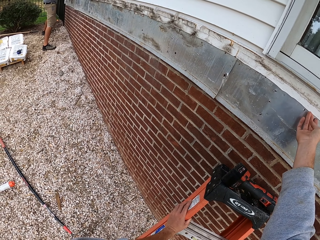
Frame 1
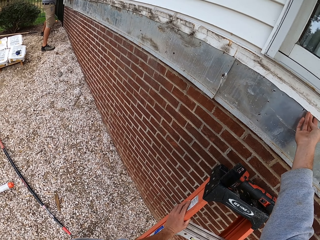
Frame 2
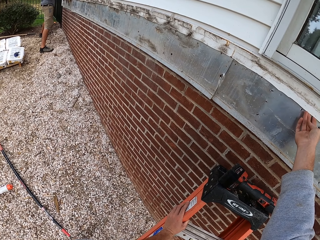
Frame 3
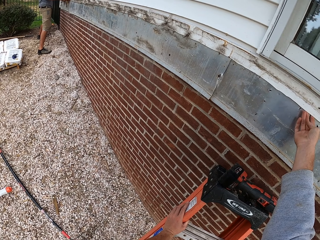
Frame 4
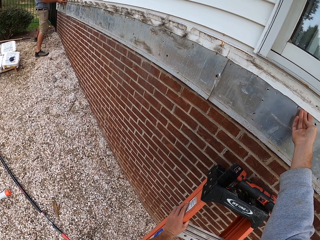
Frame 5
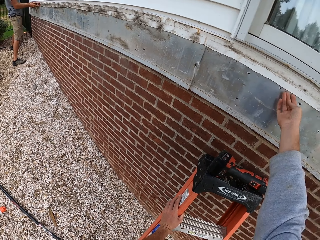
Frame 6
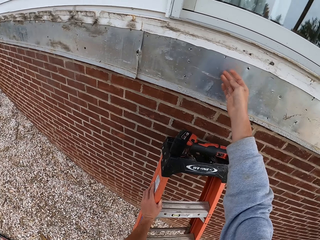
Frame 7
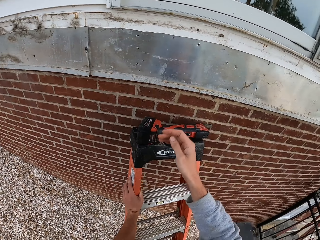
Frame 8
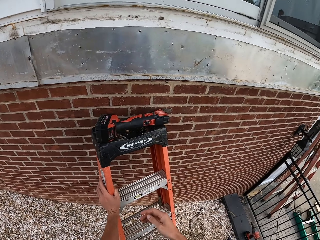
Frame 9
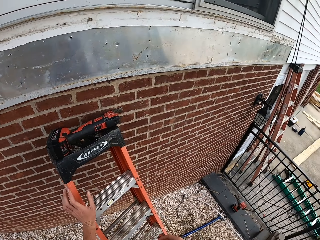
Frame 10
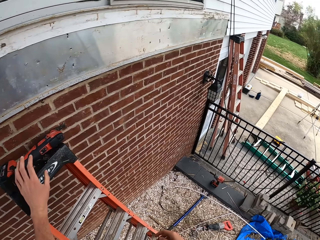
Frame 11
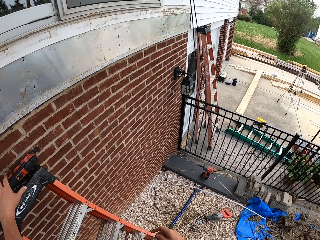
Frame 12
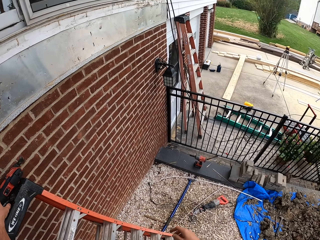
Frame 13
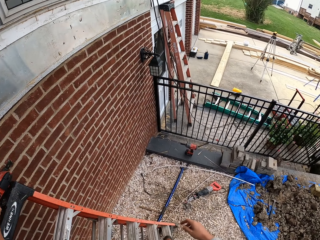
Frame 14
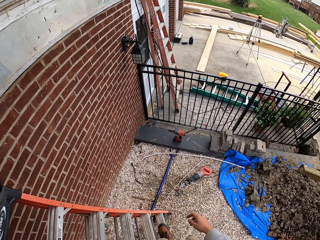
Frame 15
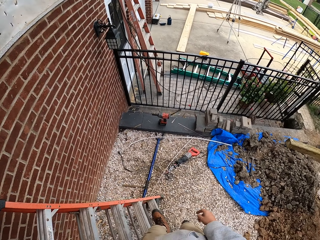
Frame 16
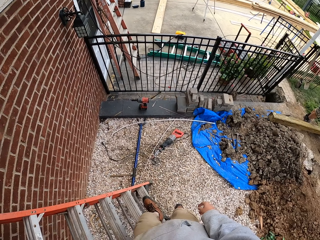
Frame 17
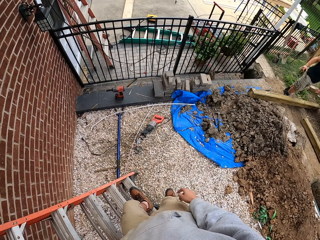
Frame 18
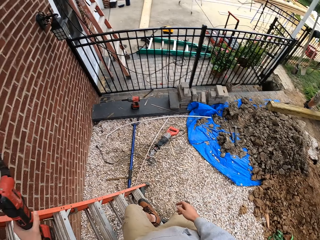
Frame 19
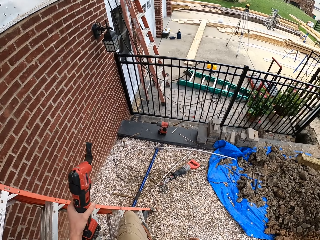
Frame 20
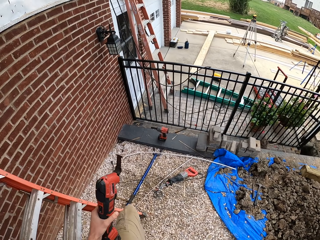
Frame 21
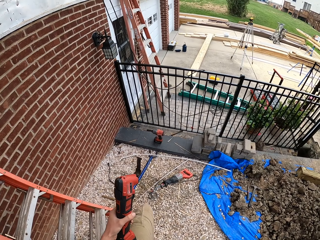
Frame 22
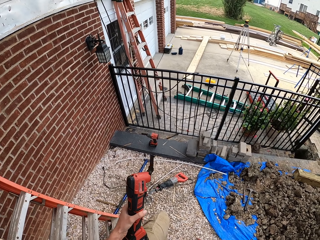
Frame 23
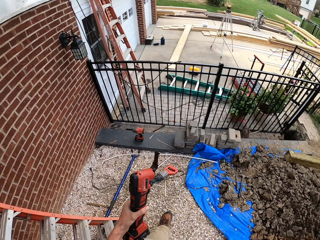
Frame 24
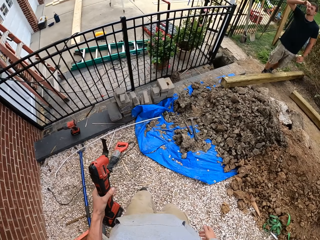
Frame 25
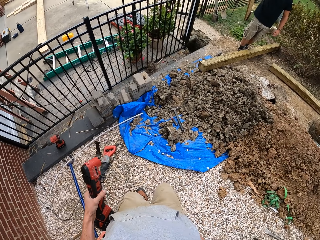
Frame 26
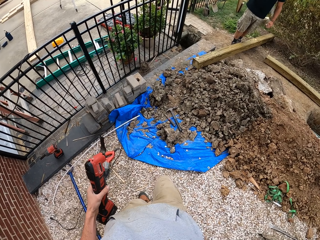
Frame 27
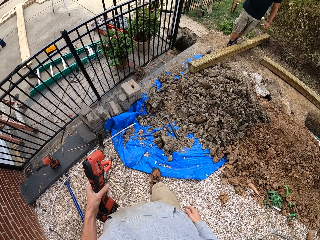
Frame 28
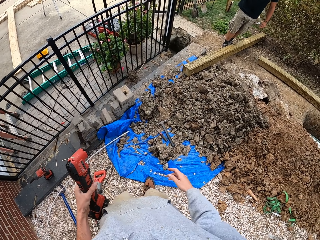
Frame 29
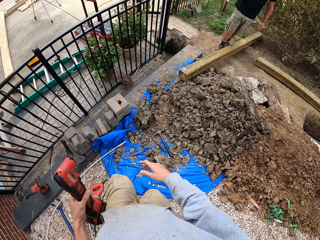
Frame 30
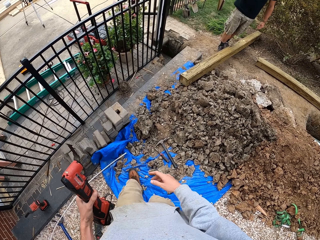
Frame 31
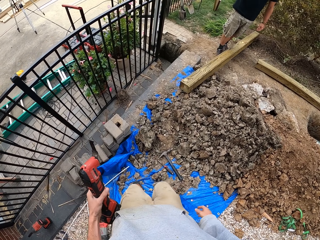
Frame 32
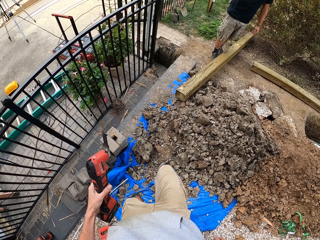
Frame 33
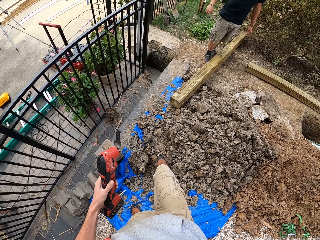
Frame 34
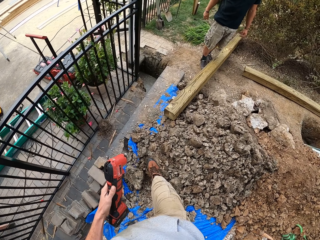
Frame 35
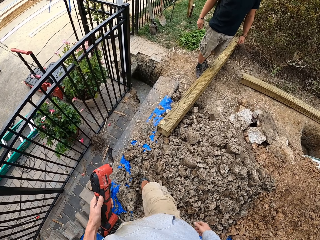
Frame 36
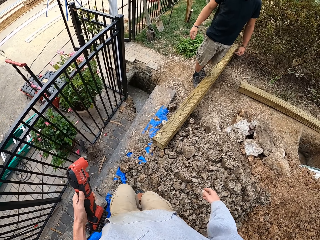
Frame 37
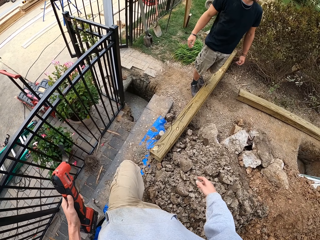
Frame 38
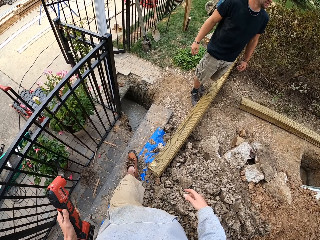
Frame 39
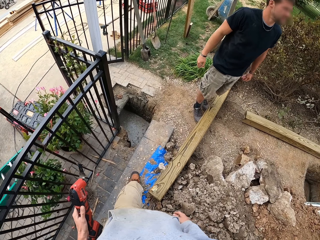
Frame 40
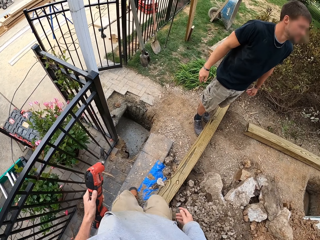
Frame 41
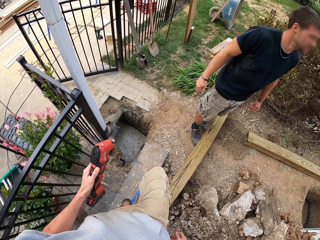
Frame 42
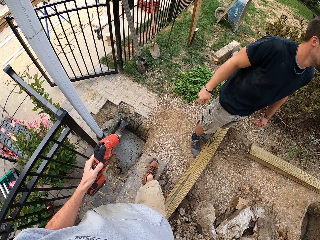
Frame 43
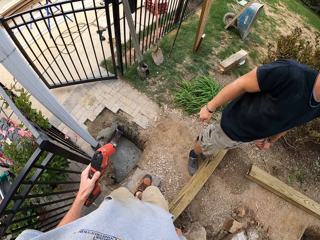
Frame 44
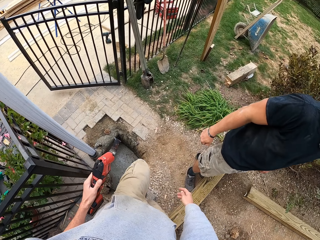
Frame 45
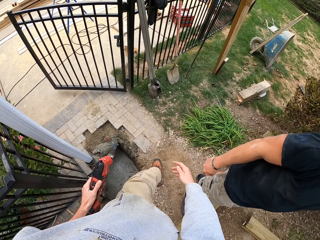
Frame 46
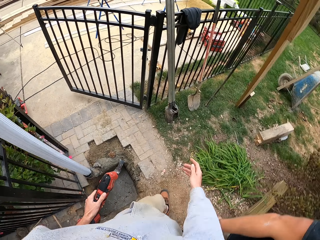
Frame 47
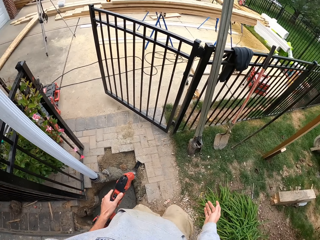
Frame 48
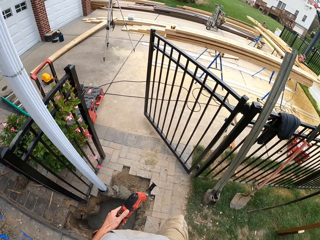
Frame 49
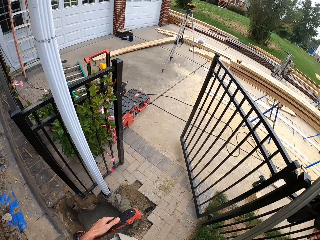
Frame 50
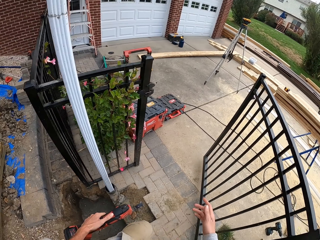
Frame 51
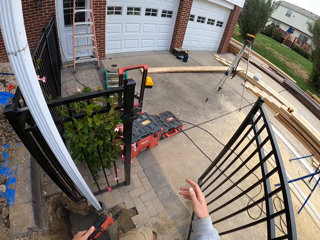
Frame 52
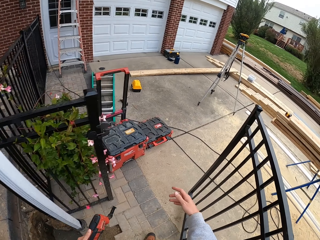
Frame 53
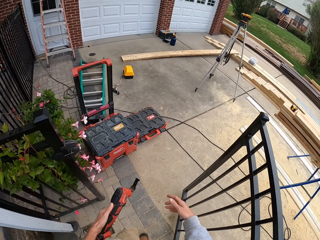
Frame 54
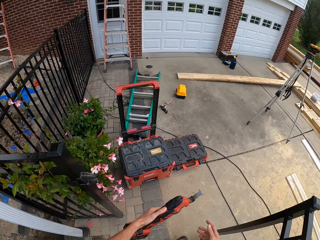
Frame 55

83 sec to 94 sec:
The camera wearer lowers the right hand. They release the left hand from the ladder. They pick something from the ladder. They walk with the object on the construction site. A man lowers the right hand.

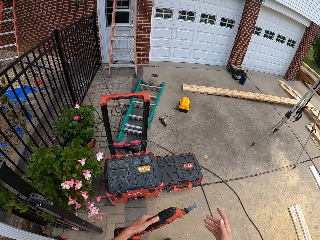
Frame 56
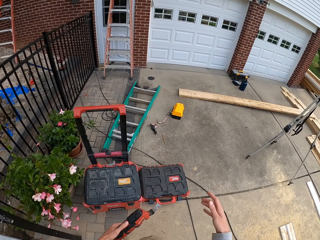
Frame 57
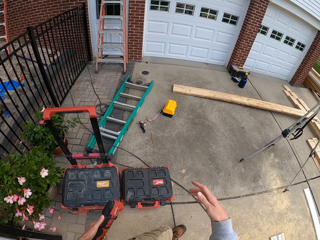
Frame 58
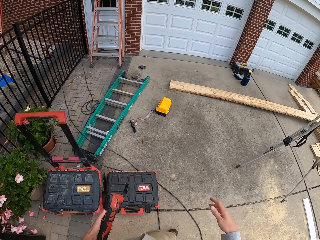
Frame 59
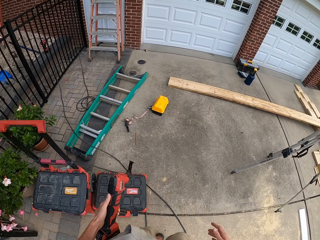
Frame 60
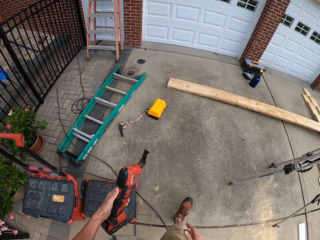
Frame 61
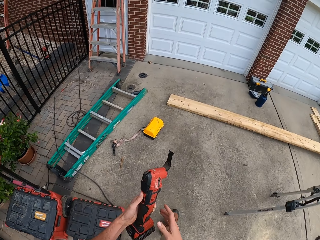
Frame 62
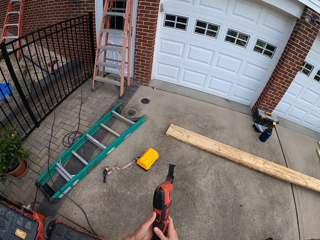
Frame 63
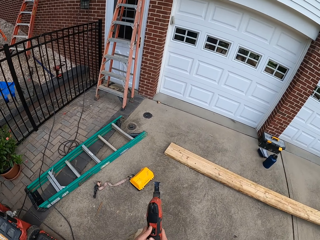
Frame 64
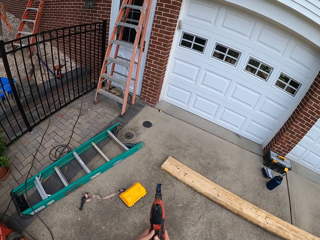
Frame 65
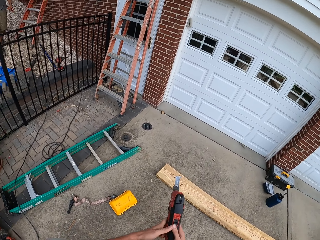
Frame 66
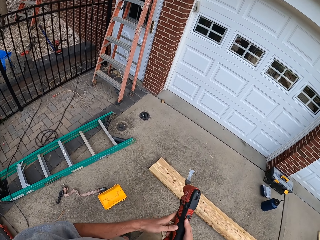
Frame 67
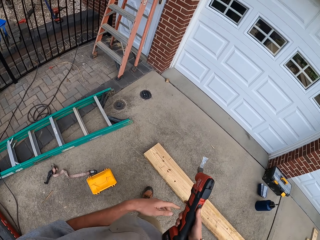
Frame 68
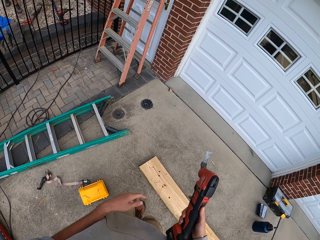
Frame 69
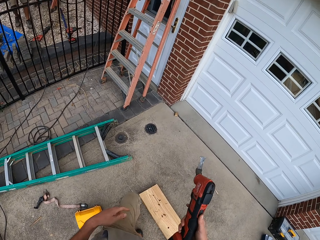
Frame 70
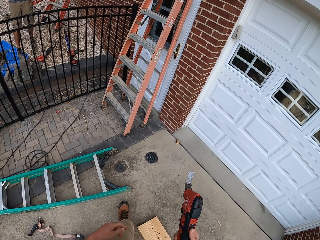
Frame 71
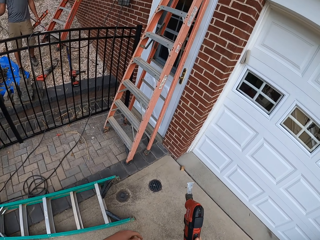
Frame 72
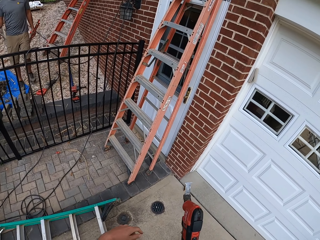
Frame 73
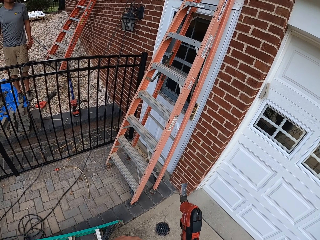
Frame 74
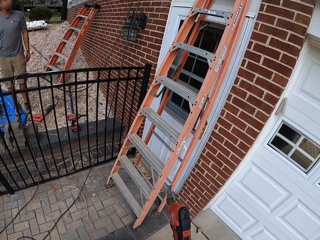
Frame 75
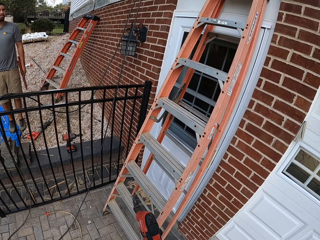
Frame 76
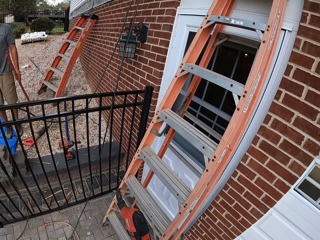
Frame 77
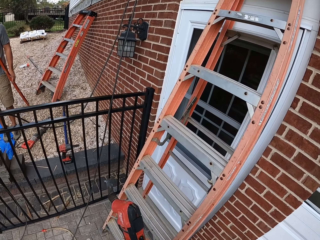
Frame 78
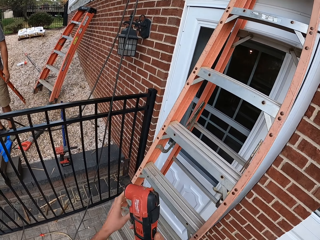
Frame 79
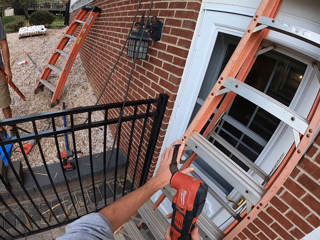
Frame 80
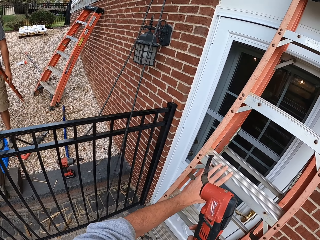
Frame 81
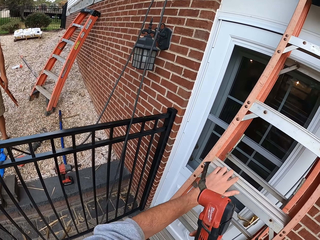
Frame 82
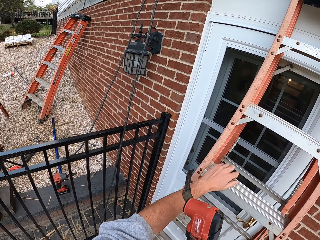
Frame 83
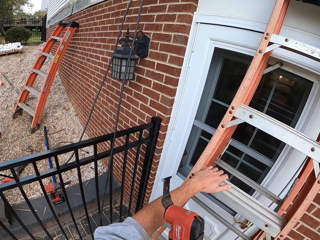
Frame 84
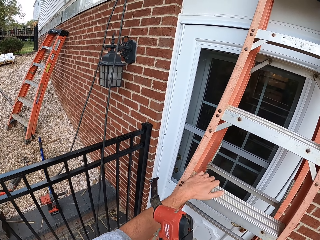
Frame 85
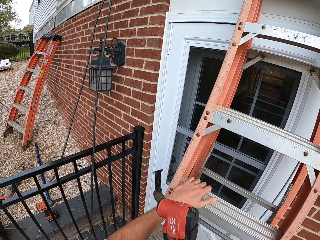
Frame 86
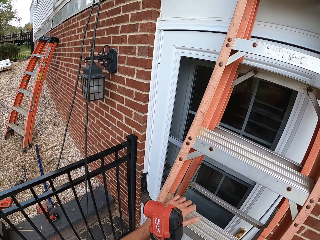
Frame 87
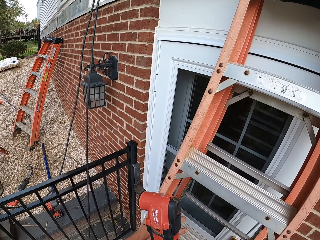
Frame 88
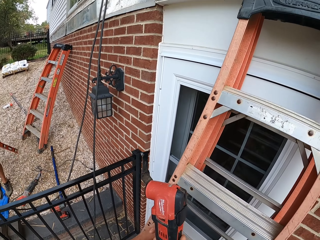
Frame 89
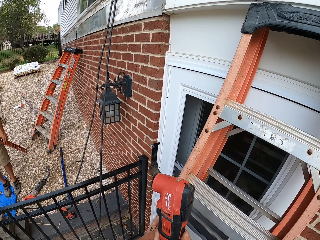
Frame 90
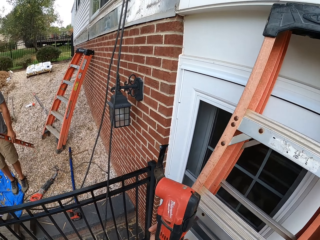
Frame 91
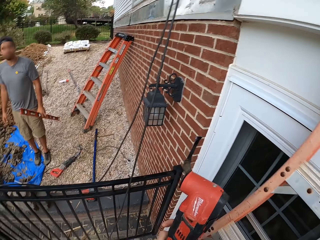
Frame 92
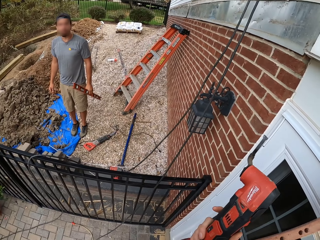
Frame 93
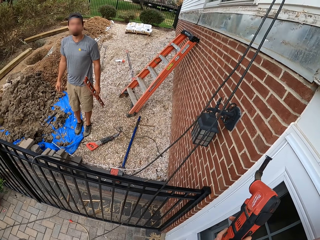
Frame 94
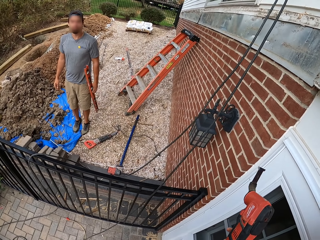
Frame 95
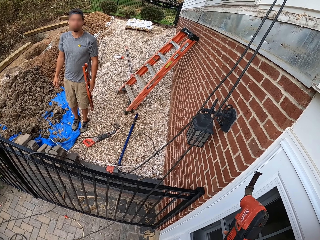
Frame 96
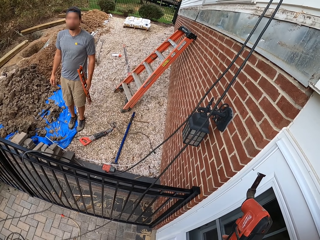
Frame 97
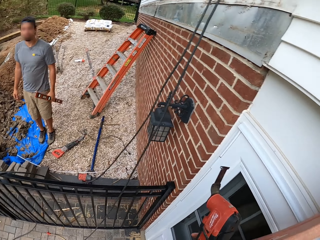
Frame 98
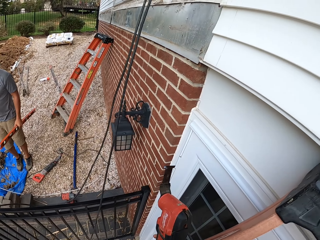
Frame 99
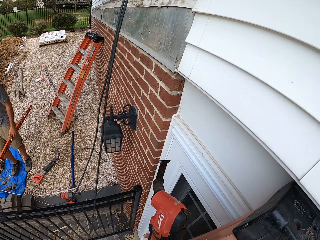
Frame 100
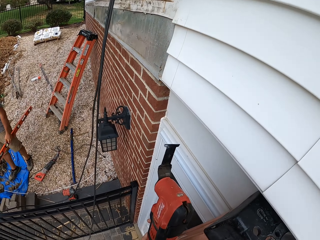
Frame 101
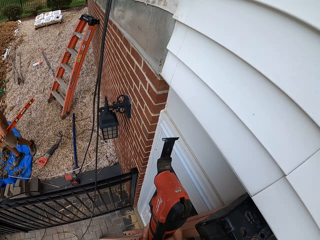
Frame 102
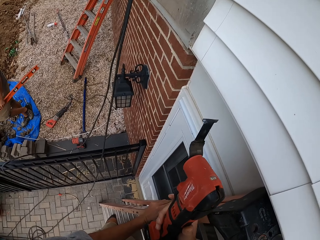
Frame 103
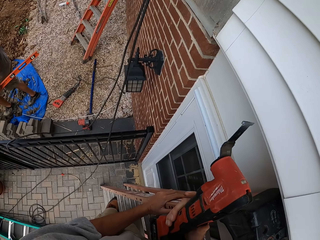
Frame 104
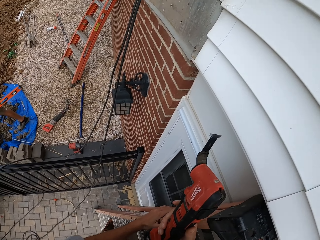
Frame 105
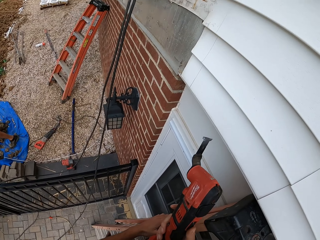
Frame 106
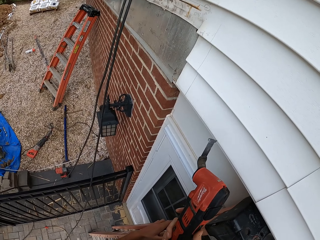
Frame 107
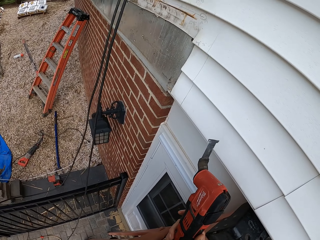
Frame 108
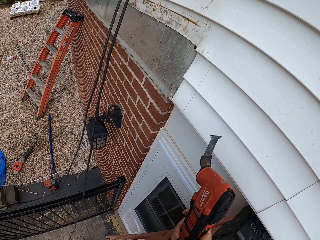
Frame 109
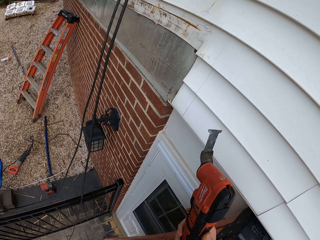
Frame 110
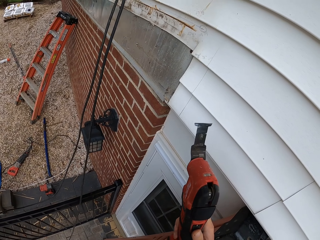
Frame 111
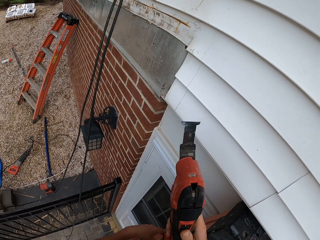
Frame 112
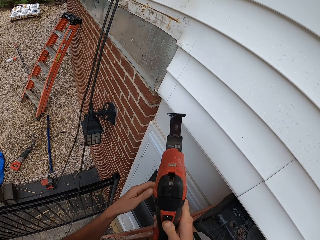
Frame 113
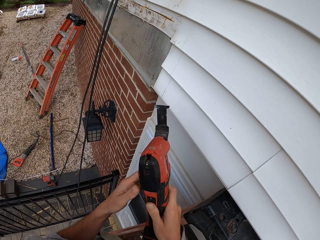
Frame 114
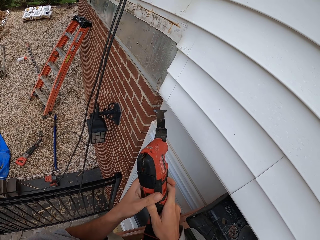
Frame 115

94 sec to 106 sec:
The camera wearer exchanges something in the right hand. A man walks around. The camera wearer holds the left hand on the ladder. They climb the ladder with an object on the hand. The man swings something and moves around.
